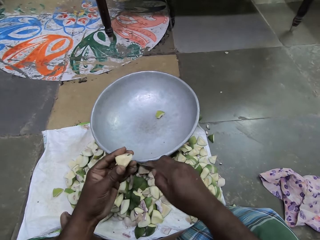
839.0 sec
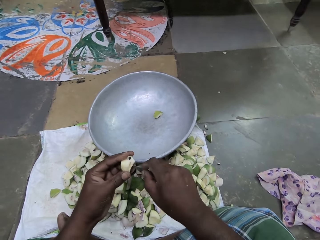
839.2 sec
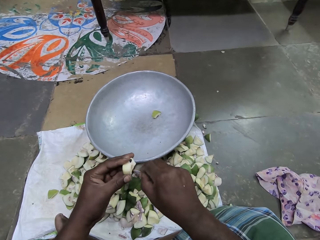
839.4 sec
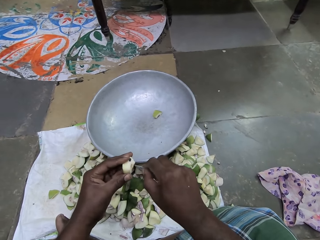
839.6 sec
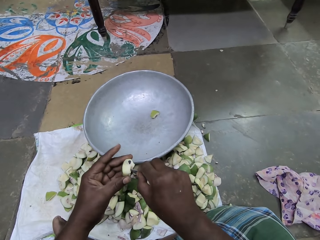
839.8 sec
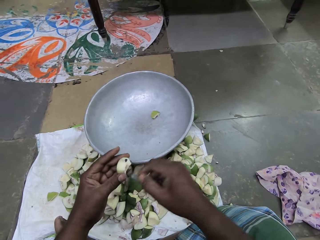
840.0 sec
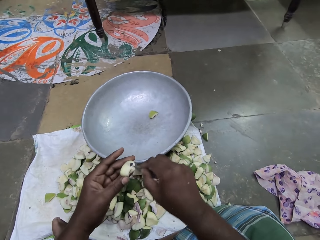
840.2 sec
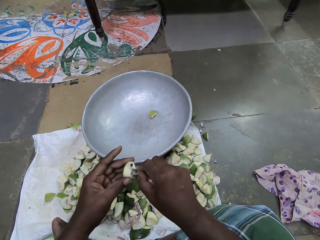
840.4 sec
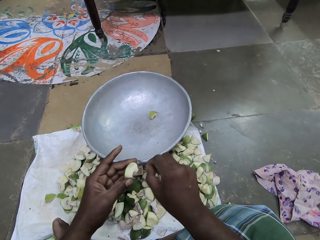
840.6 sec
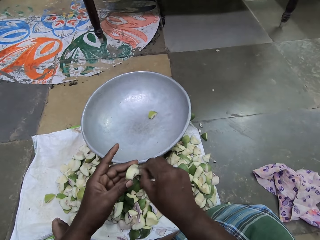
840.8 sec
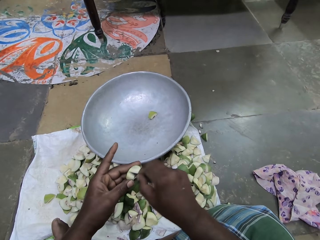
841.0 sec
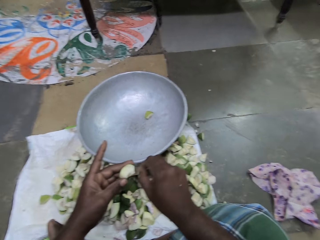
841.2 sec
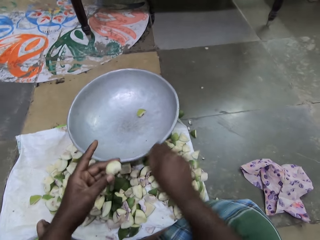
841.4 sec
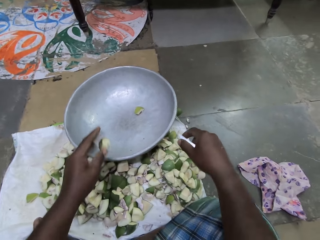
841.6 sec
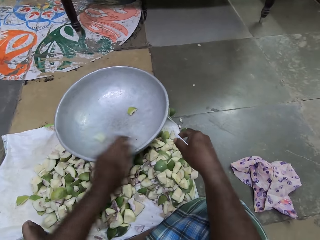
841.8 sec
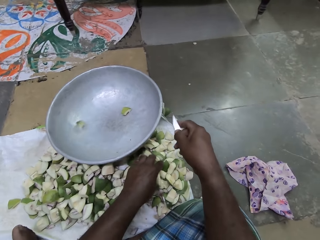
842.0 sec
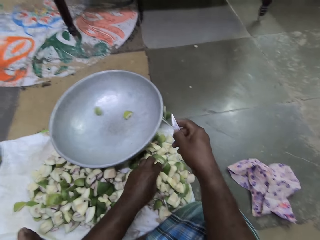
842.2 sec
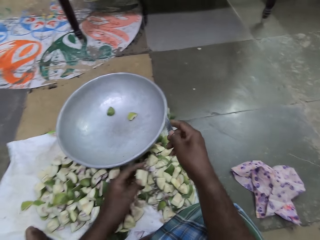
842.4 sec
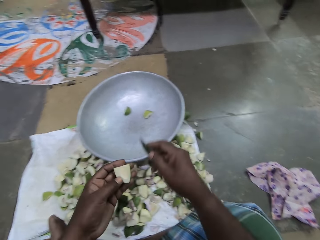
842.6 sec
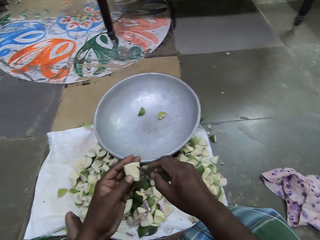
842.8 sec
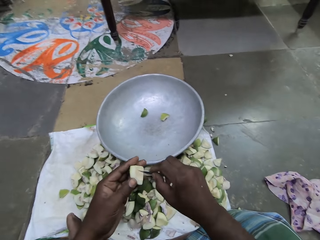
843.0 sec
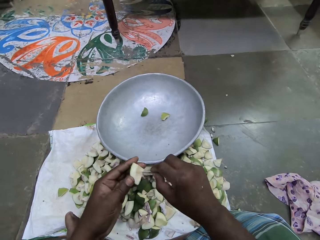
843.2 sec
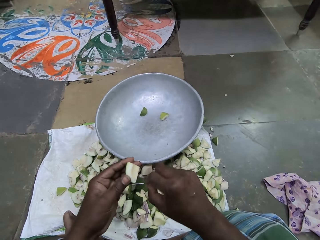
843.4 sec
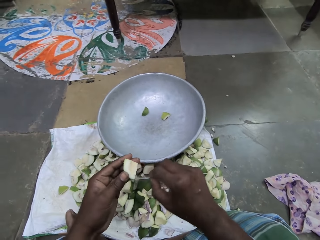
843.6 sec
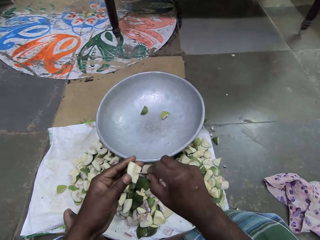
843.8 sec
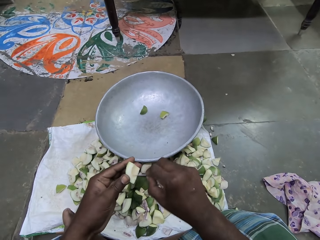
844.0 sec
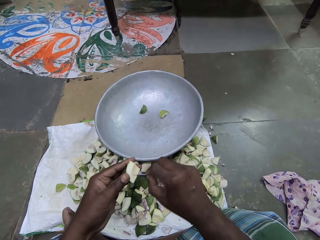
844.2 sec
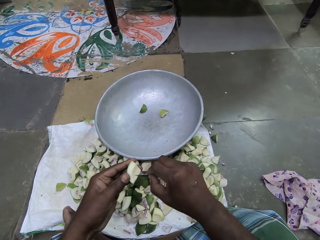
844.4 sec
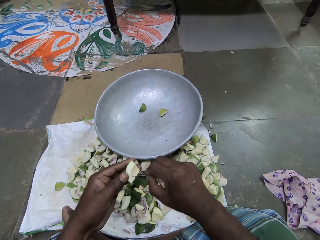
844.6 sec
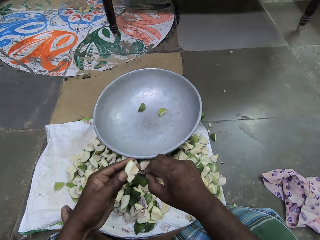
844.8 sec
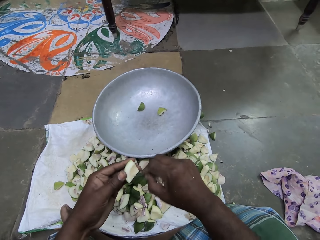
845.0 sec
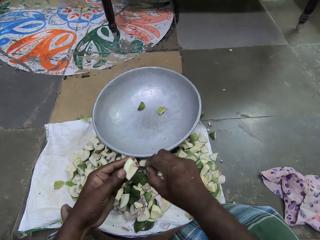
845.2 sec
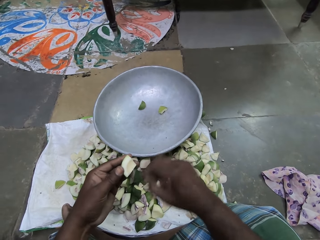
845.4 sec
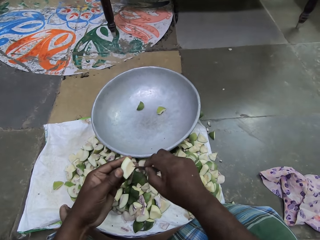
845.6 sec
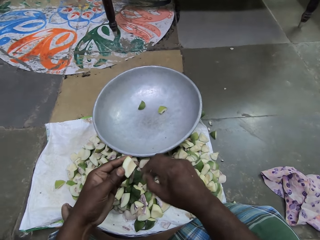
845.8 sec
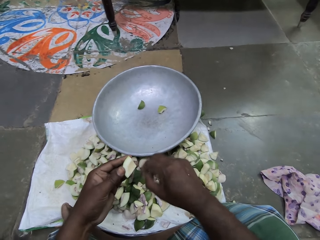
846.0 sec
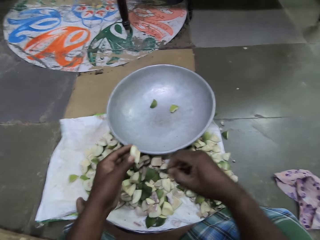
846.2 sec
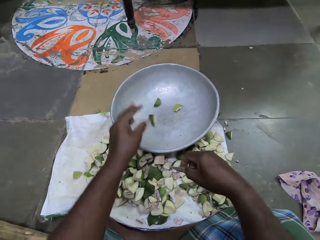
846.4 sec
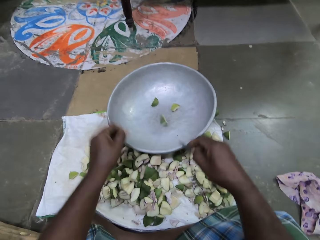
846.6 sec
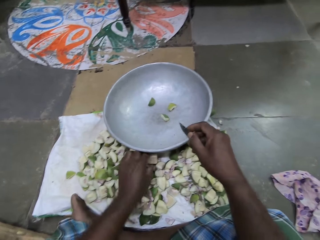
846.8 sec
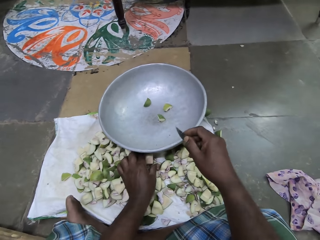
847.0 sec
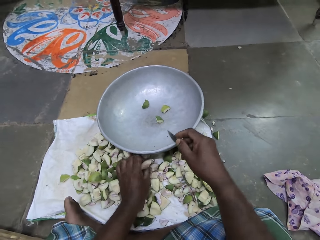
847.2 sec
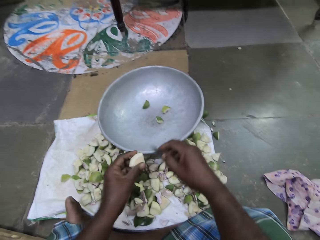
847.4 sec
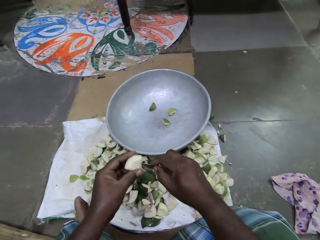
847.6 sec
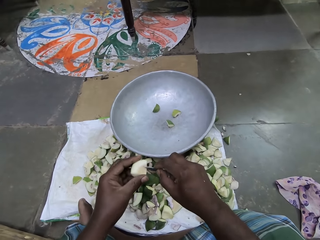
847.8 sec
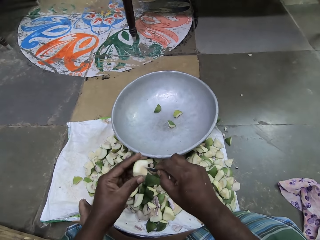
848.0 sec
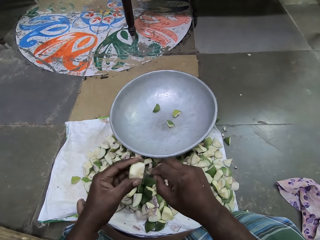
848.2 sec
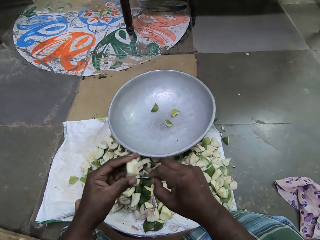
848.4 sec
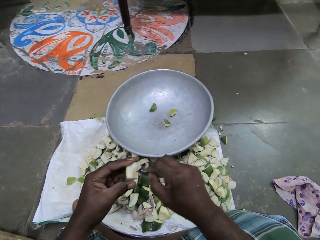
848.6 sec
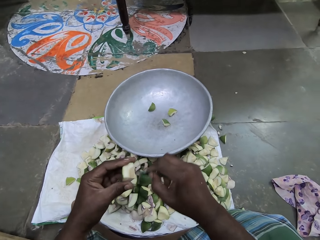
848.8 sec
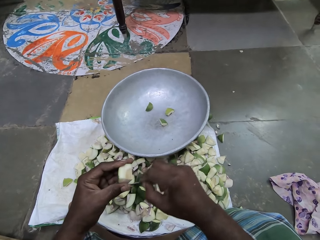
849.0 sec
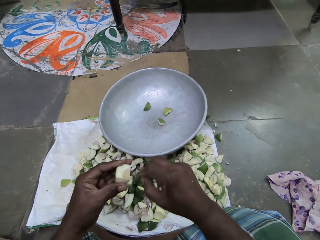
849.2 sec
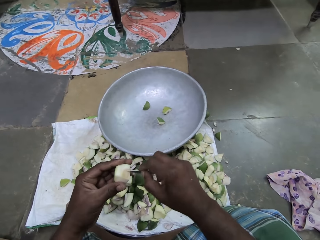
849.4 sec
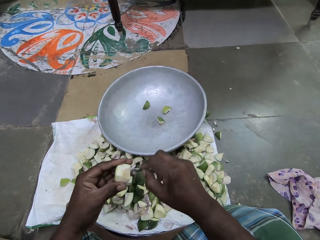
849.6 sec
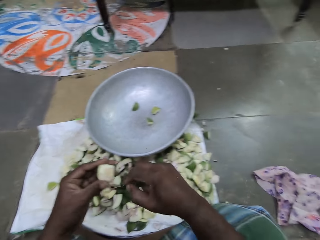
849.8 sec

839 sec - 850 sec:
The camera wearer drops the piece of apple in her left hand into the pan on the sack. She picks up a piece of apple from the sack on the floor with her left hand. She scrapes the piece of apple in her left hand with the knife in her right hand. She removes something with the knife. She drops the piece of apple in her left hand into the pan on the sack. She picks up a piece of apple from the sack on the floor with her left hand. She scrapes the piece of apple in her left hand with the knife in her right hand. She removes something with the knife.

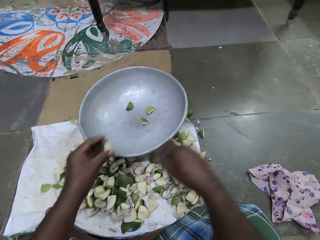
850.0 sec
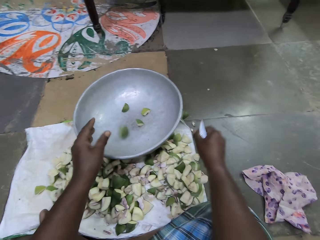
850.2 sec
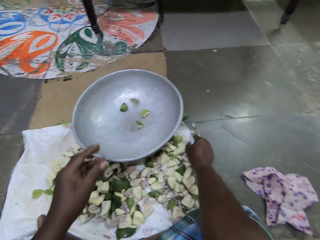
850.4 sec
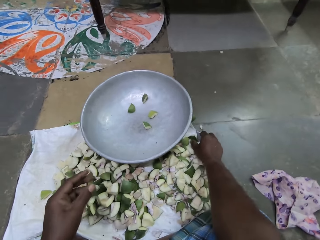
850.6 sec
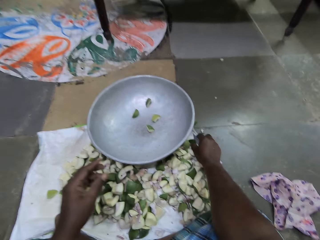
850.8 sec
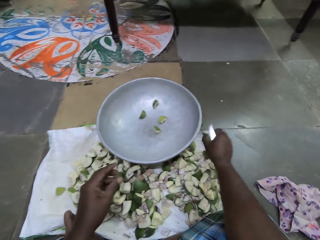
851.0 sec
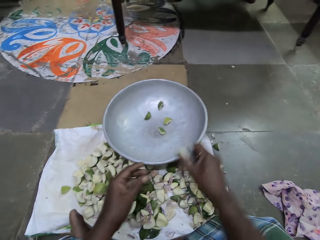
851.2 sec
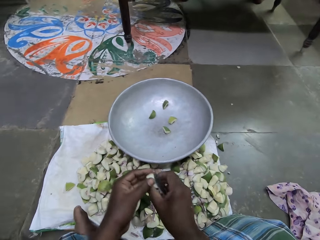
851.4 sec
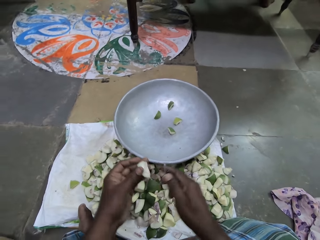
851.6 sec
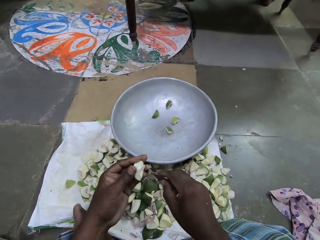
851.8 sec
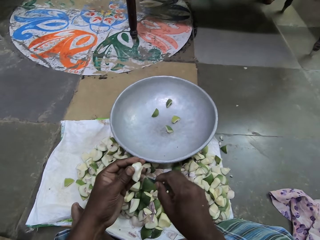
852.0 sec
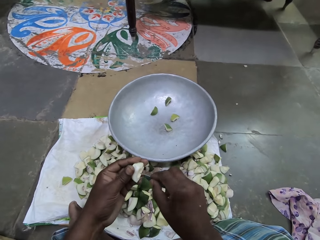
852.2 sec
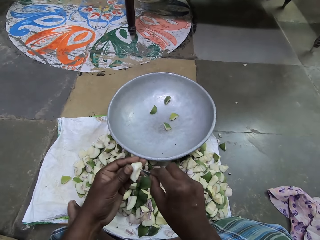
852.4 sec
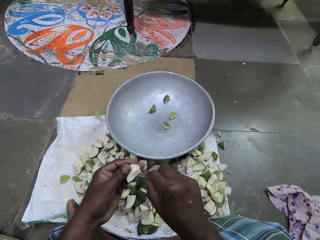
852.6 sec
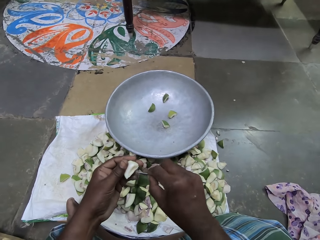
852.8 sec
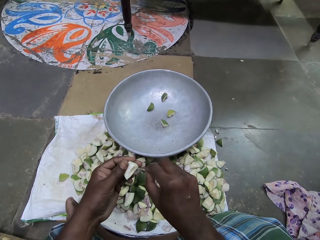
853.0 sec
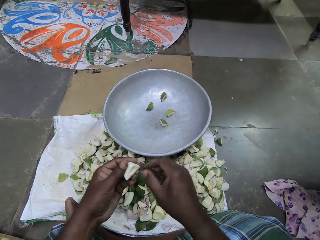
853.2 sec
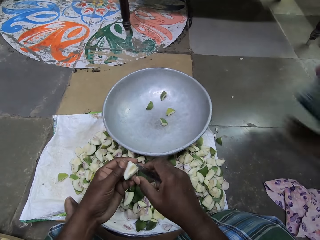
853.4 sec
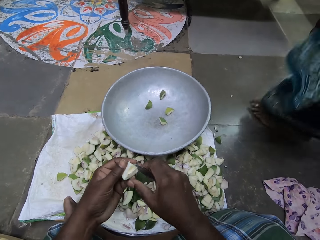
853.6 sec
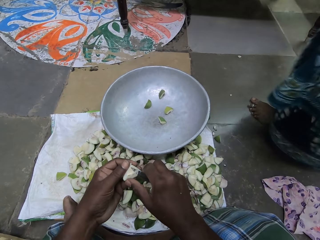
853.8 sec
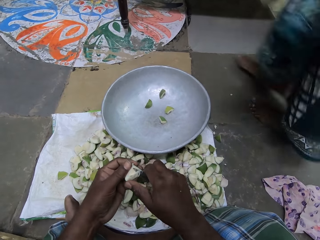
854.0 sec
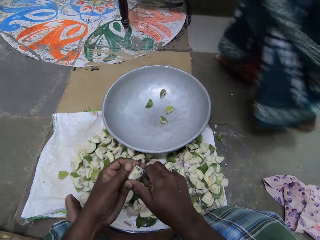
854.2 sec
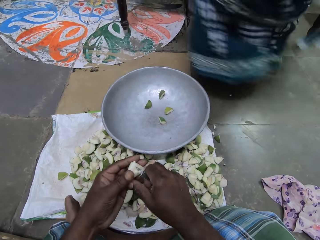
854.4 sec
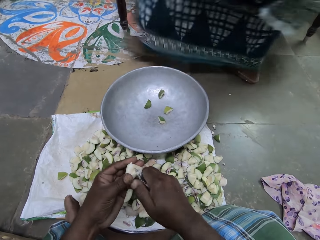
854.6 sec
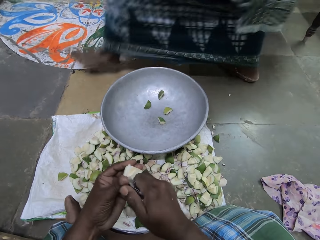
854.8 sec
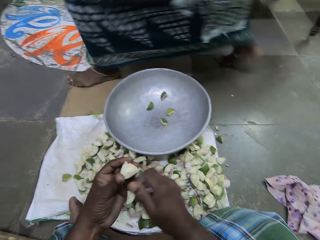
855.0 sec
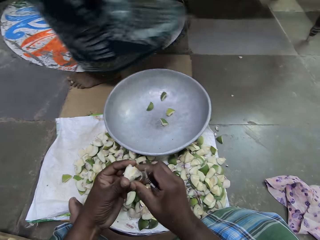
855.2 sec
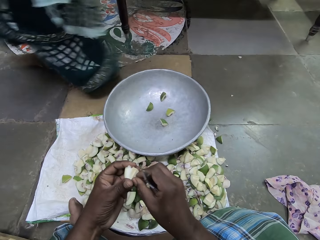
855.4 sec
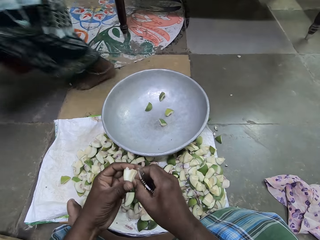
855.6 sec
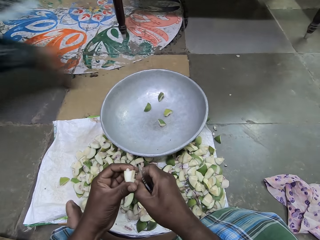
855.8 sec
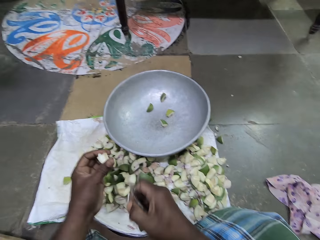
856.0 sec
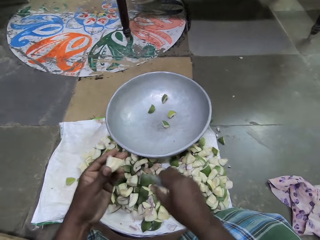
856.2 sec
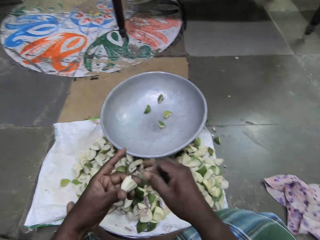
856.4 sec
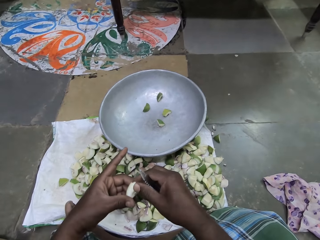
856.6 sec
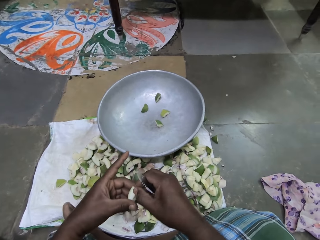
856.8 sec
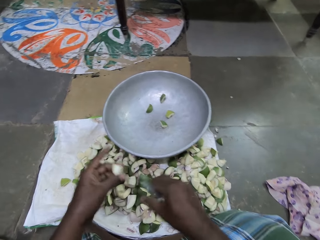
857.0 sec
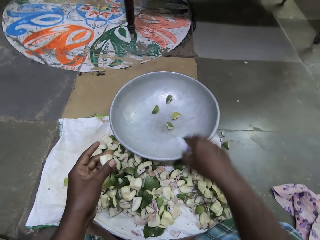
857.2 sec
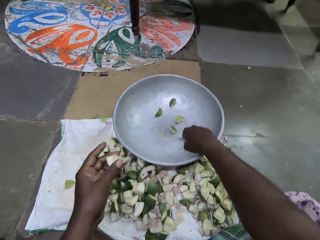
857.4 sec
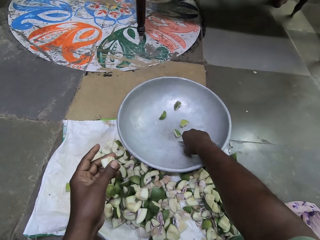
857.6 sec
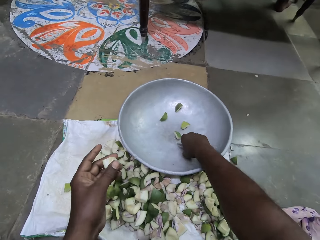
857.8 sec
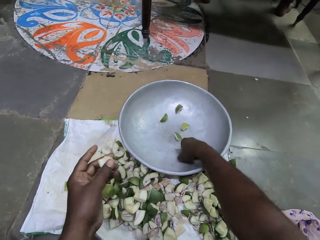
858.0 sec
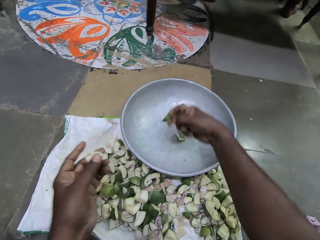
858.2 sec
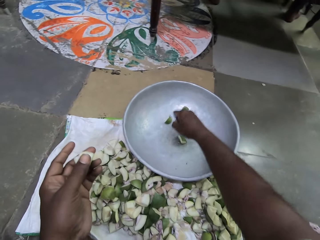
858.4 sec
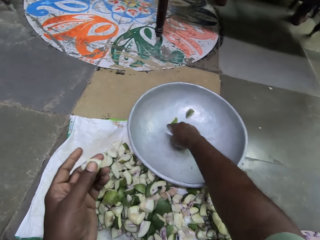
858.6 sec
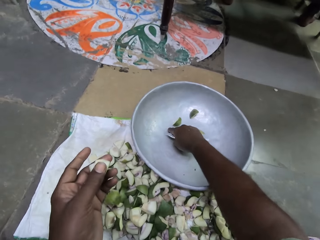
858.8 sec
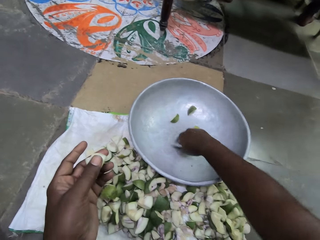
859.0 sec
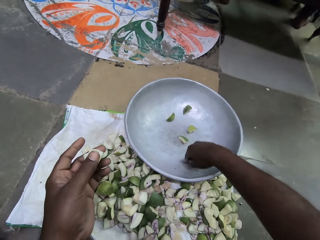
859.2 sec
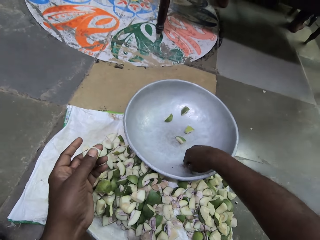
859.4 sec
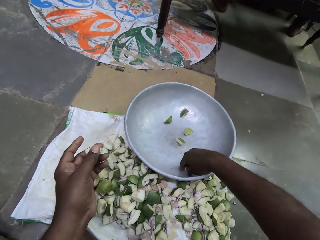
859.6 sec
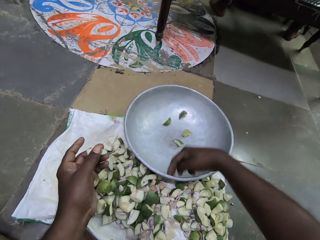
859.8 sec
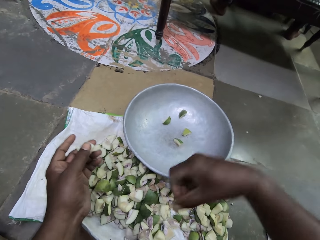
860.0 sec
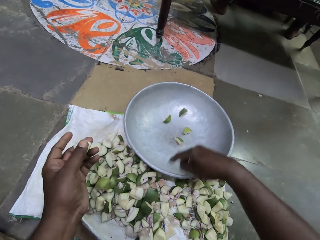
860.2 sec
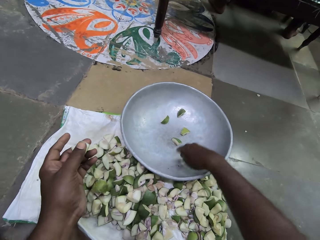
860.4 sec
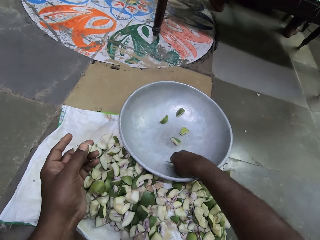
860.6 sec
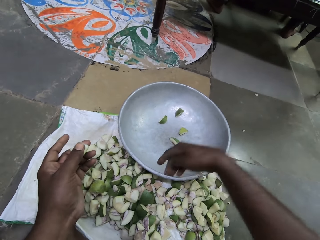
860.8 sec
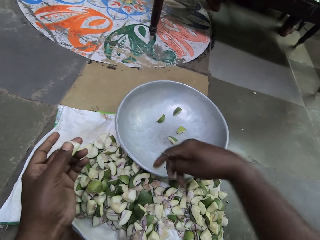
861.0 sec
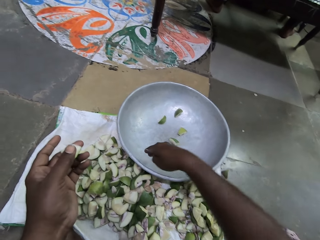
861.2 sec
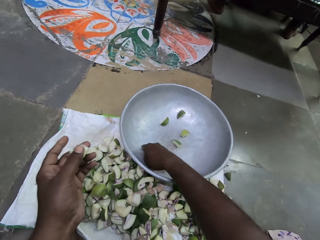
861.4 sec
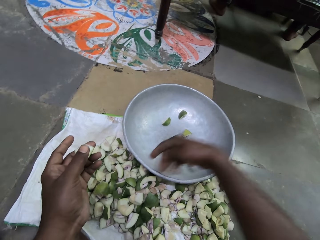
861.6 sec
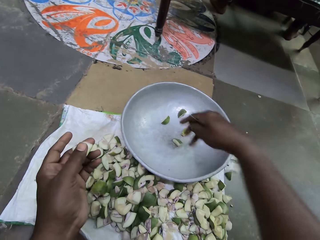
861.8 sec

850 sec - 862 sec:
The camera wearer drops the piece of apple in her left hand into the pan on the sack. She picks up a piece of apple from the sack on the floor with her right hand. She passes the piece of apple in her right hand to her left hand. She scrapes the piece of apple in her left hand with the knife in her right hand. She removes something with the knife. A woman walks past the camera wearer. The camera wearer scrapes the piece of apple in her left hand with her right hand. She removes something with her hand. She removes dirt from the pan on the sack with her right hand.
